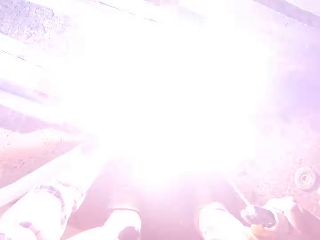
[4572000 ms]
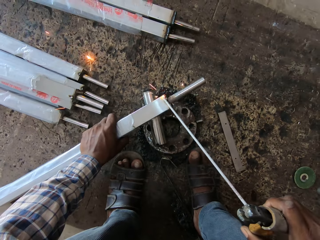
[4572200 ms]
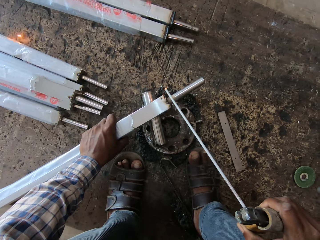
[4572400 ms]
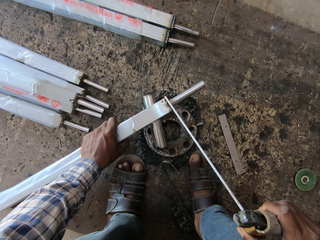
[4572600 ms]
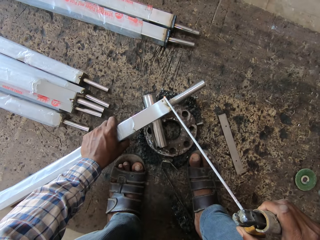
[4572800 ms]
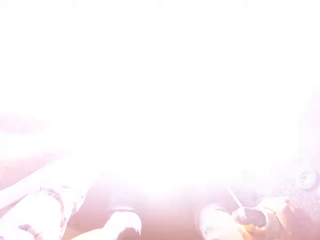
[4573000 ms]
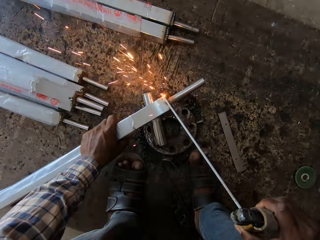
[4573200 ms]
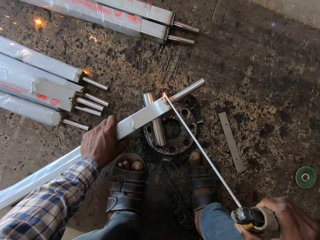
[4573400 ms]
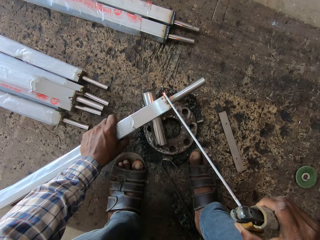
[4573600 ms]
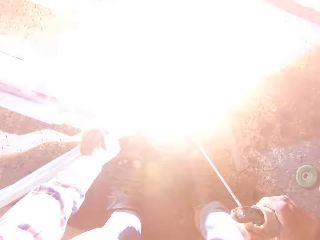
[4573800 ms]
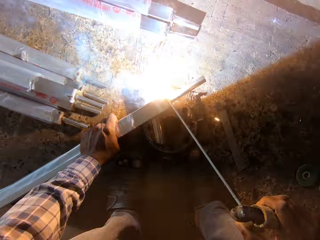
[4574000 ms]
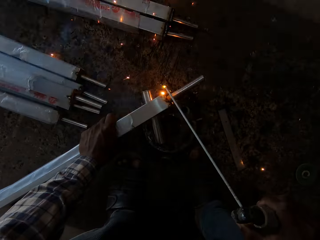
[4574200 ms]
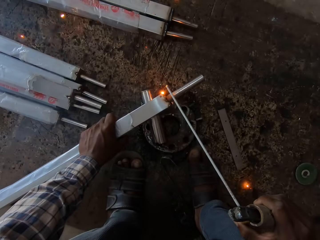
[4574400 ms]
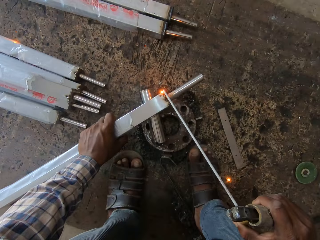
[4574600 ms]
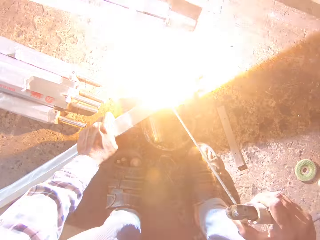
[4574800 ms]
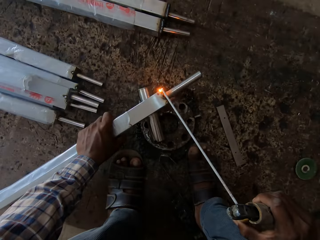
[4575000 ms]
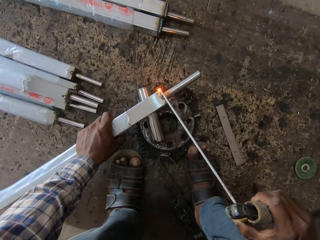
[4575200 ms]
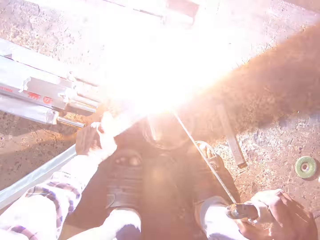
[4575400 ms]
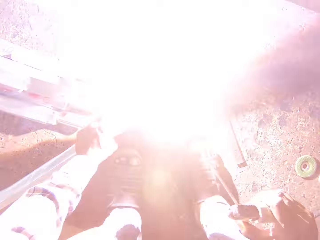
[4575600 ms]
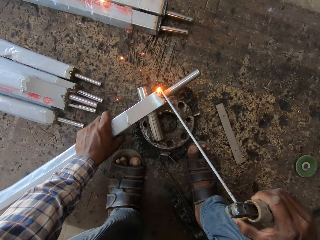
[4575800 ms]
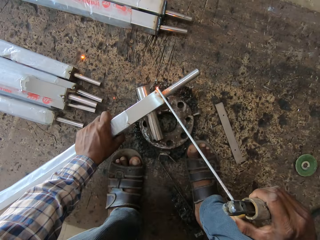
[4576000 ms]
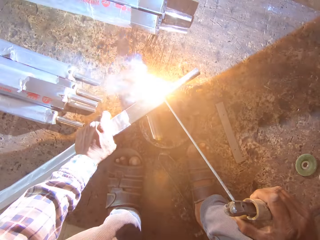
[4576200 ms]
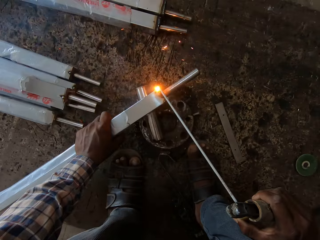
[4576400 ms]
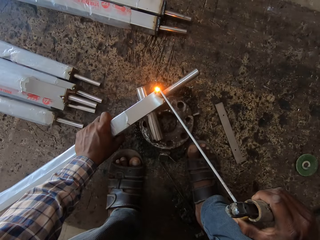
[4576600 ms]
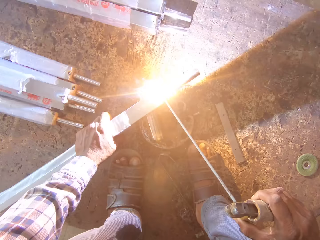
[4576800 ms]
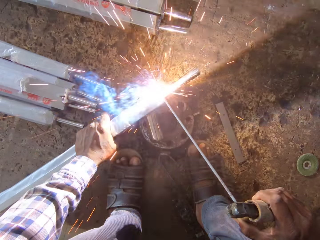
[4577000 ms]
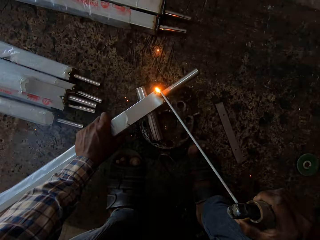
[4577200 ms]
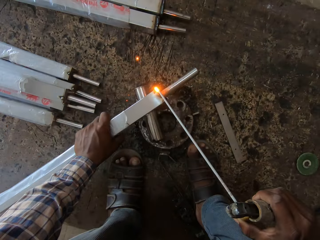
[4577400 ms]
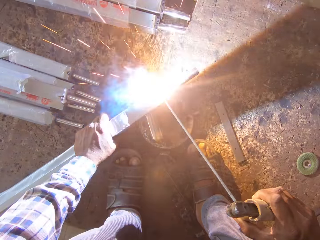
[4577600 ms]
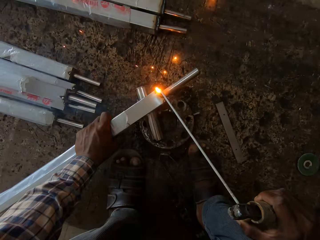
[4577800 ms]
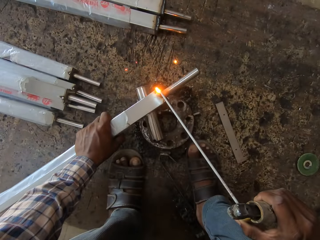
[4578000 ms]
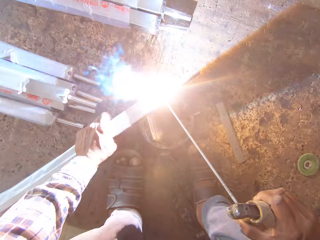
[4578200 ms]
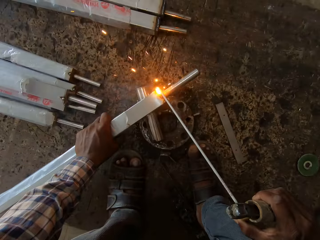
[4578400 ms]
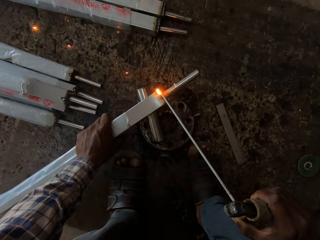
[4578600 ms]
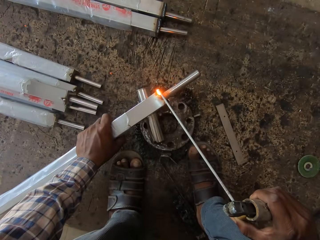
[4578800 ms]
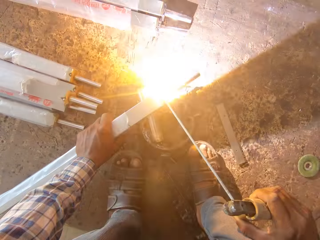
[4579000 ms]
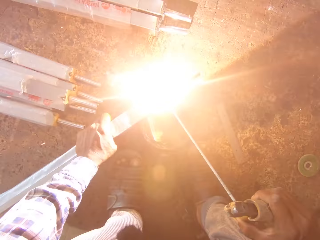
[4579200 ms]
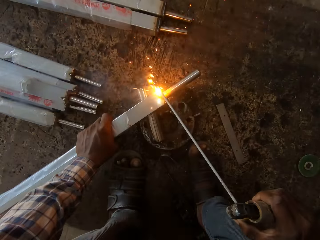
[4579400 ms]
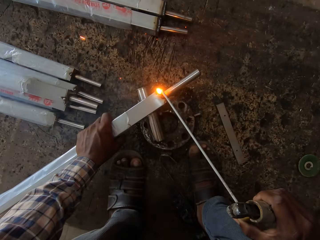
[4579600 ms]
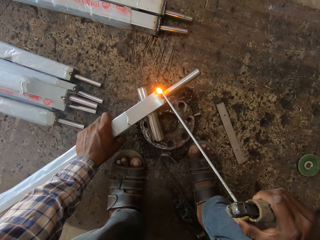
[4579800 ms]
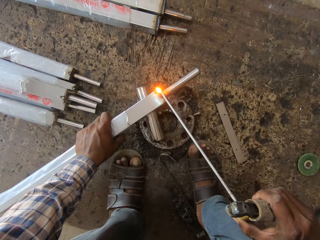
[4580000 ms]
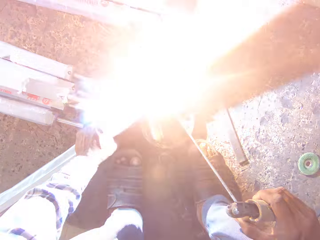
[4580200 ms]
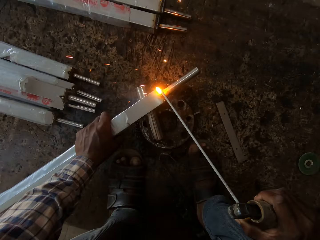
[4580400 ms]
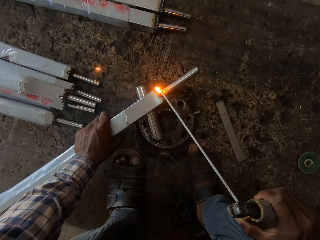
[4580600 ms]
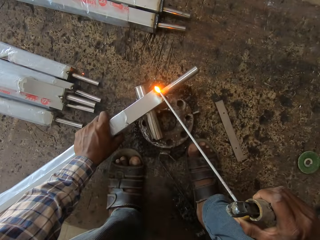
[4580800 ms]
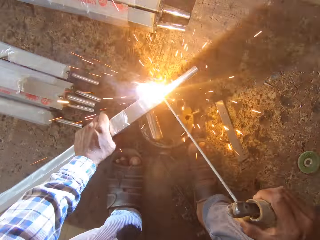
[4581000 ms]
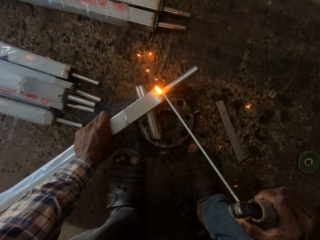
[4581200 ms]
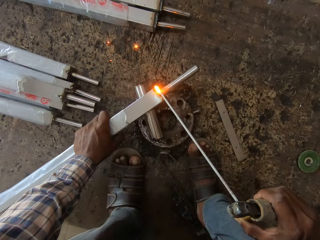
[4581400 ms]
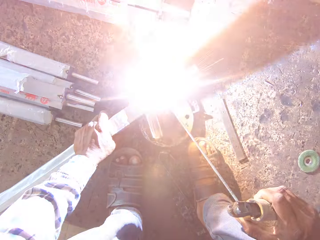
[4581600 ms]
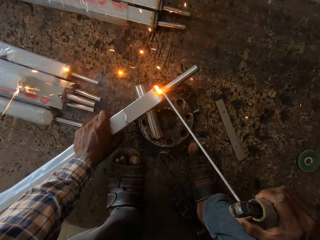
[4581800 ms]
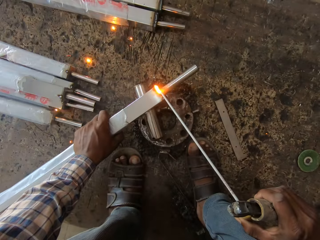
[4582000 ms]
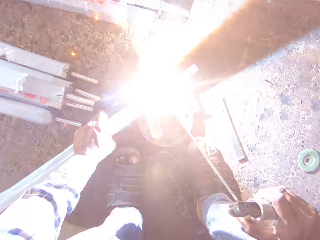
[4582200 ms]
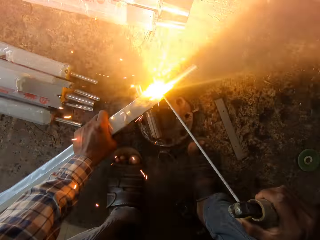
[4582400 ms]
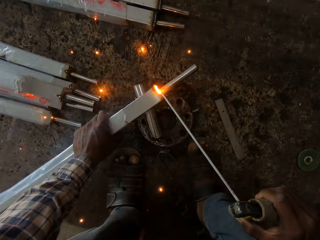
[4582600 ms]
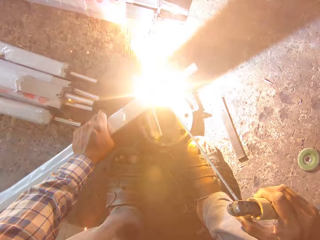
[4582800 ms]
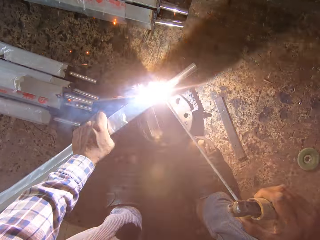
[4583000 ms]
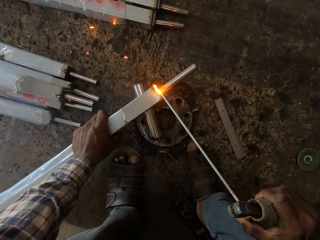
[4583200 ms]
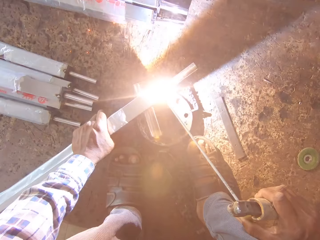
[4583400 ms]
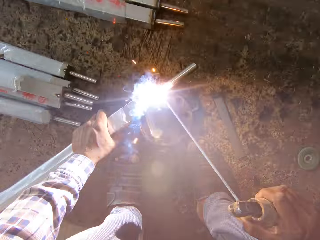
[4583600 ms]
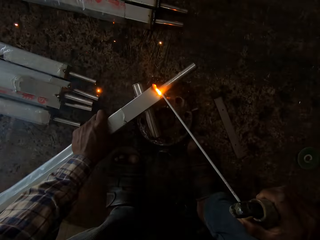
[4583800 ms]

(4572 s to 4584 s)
The camera wearer welds the aluminum object with the welding machine.

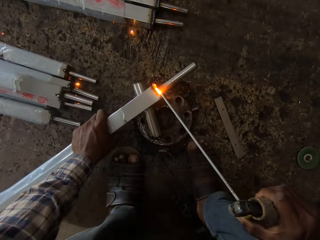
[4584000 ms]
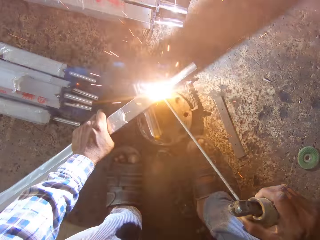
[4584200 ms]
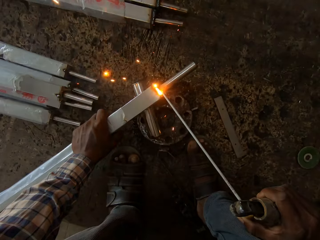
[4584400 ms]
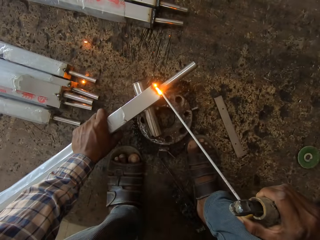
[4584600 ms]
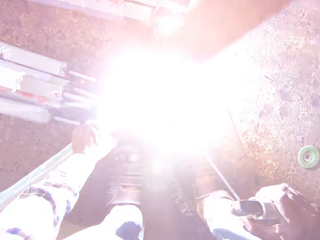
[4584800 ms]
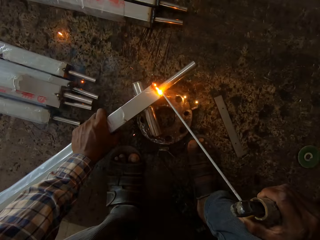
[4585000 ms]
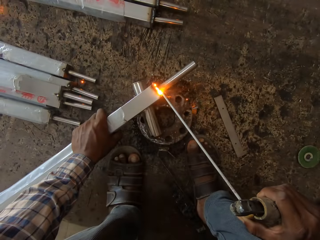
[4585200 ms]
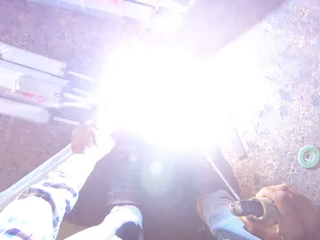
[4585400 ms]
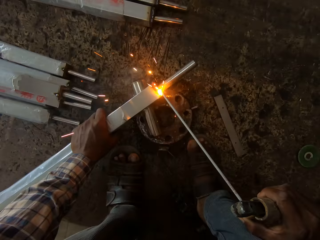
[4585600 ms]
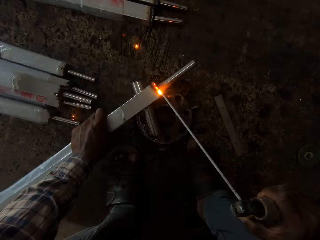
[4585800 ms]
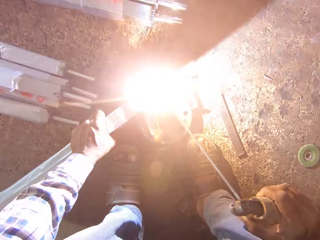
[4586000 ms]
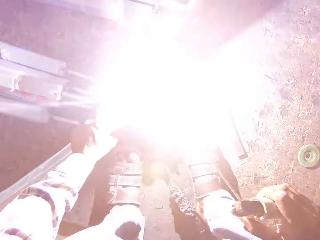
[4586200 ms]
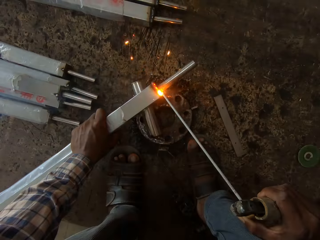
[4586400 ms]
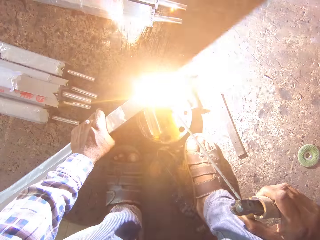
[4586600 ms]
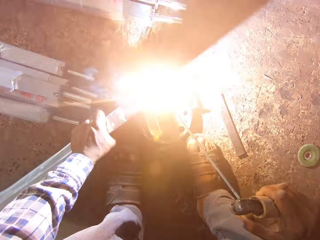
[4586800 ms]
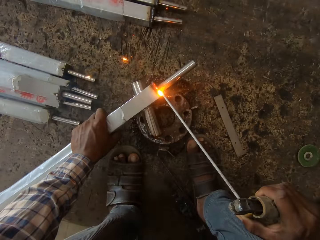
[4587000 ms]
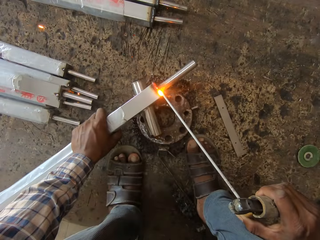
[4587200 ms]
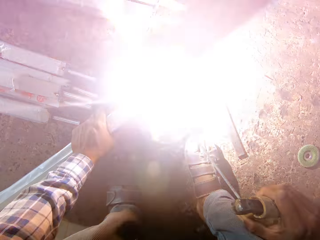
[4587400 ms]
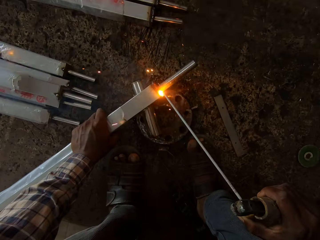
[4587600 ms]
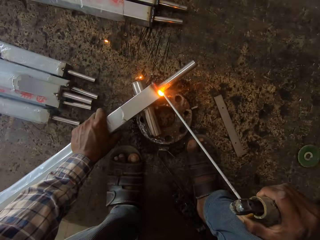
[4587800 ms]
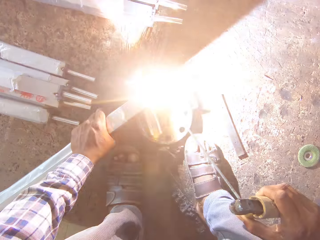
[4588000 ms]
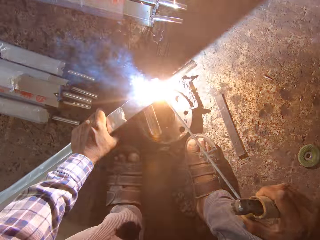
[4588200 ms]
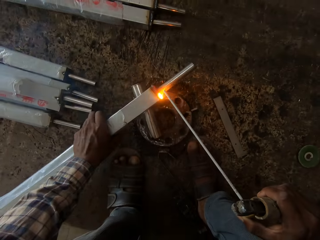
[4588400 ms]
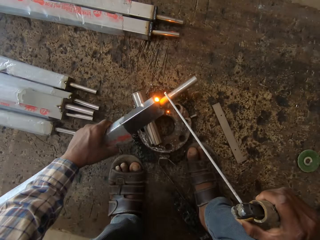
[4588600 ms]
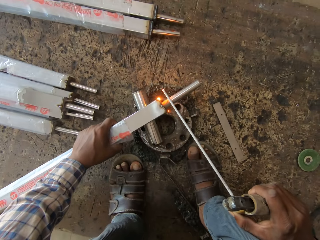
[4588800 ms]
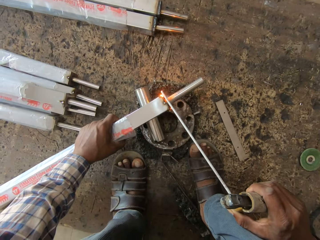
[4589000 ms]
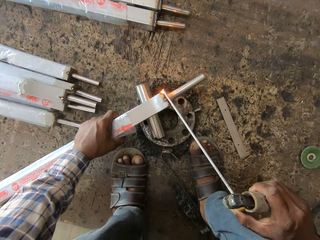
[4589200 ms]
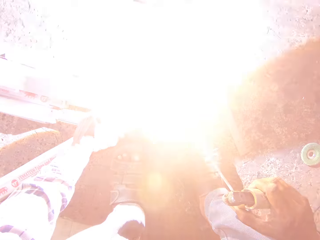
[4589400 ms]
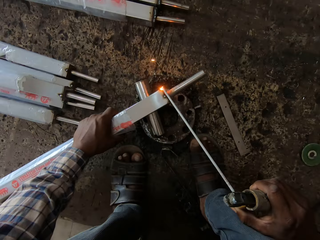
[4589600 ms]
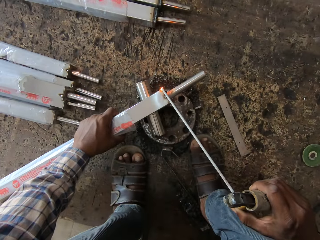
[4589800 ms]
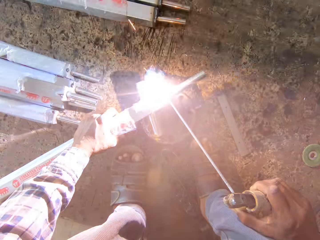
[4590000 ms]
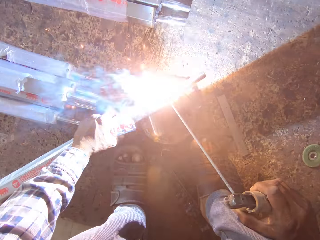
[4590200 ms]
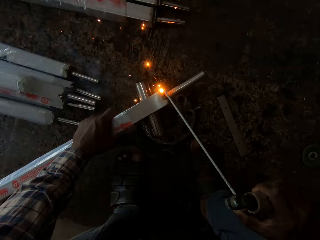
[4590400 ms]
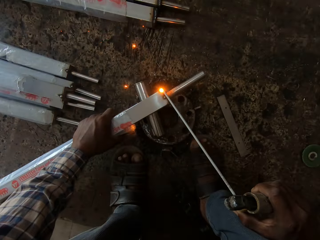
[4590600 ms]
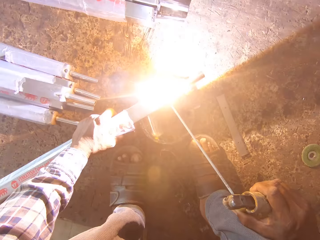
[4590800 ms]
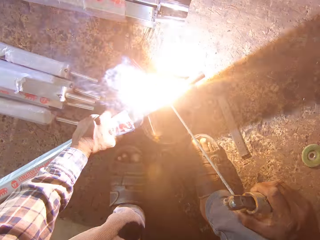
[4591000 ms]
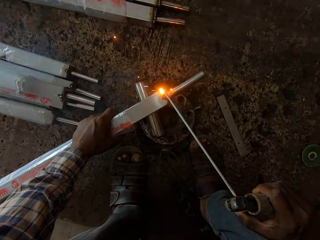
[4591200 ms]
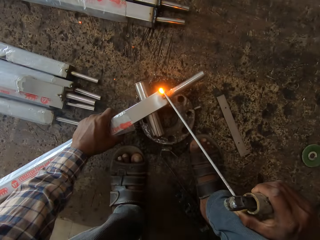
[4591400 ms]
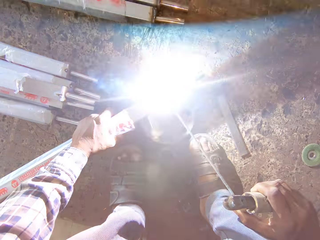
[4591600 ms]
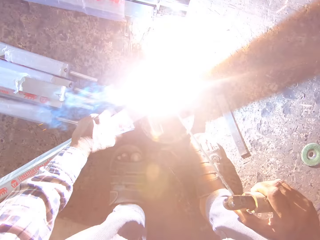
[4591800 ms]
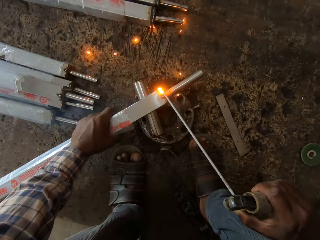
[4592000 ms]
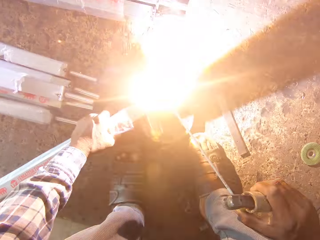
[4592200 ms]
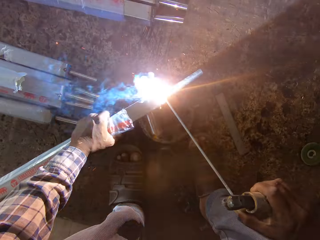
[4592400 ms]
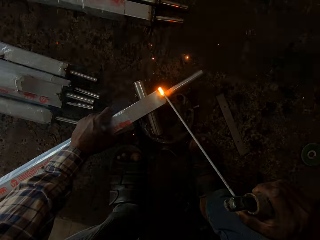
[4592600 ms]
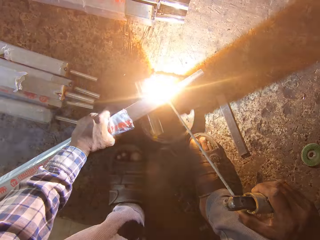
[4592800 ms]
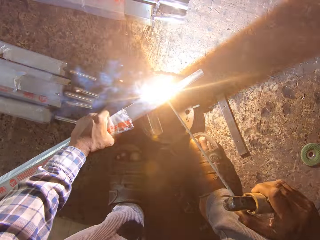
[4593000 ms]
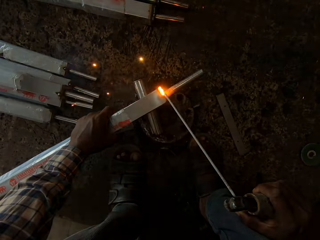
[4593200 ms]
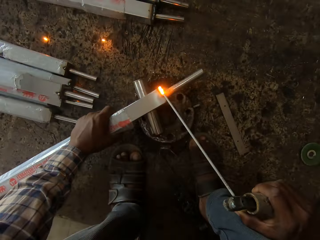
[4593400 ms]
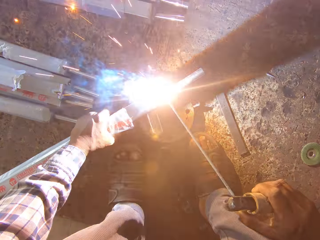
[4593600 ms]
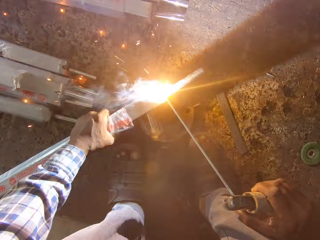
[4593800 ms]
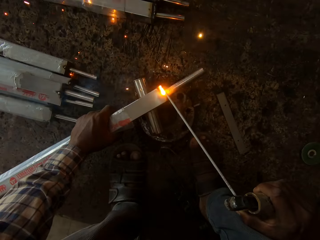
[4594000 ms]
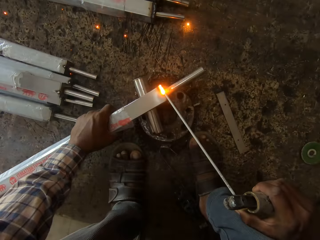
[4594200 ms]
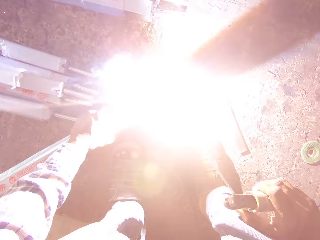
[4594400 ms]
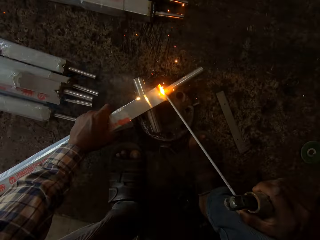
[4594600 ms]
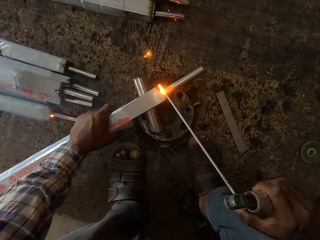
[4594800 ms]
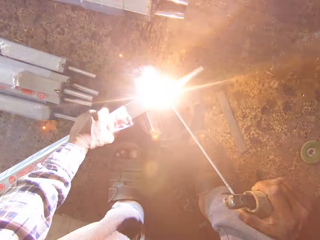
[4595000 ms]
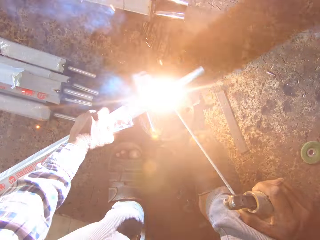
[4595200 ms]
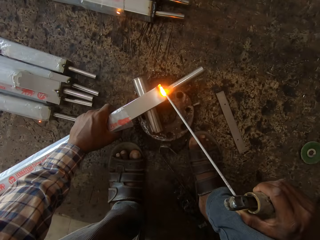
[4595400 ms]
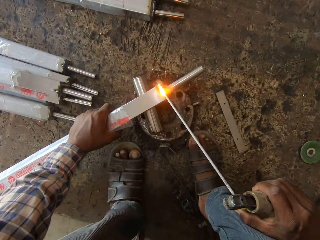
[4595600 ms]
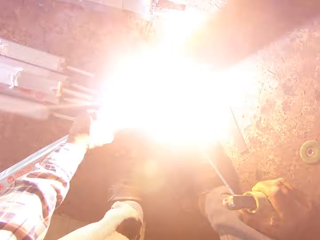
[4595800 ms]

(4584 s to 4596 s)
The camera wearer turns the aluminum rod with his left hand. He welds the edge of the aluminum rod with the blow torch in his right hand.
